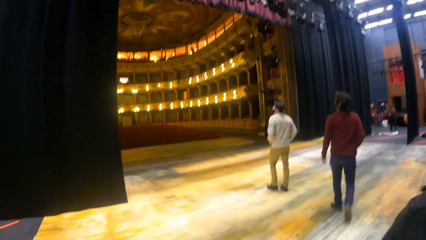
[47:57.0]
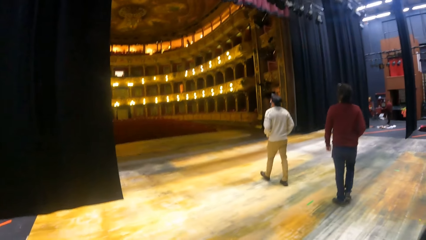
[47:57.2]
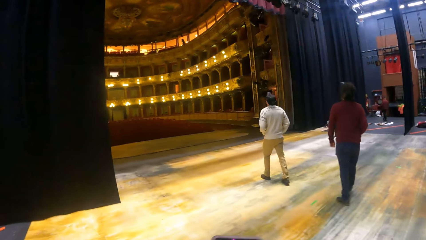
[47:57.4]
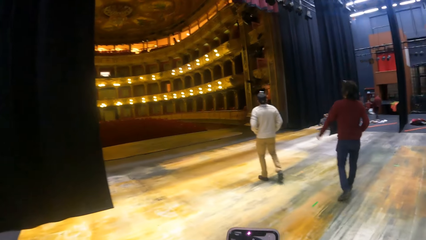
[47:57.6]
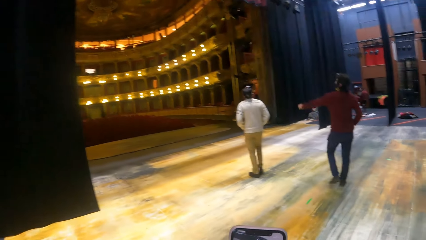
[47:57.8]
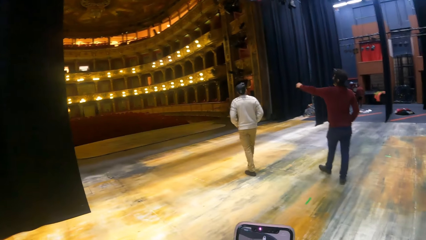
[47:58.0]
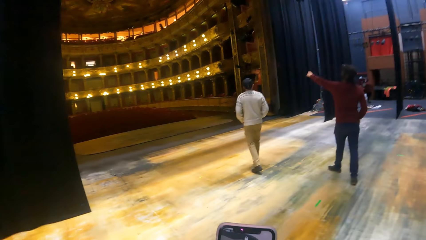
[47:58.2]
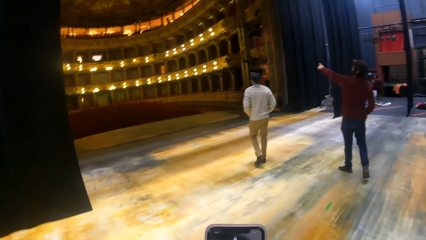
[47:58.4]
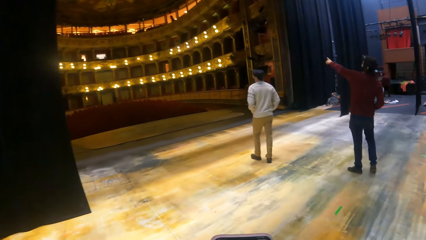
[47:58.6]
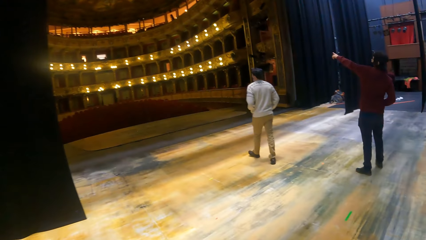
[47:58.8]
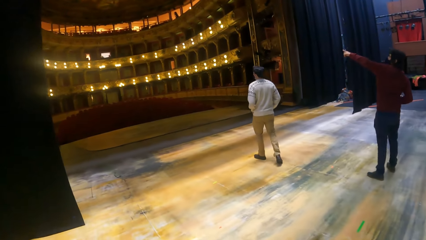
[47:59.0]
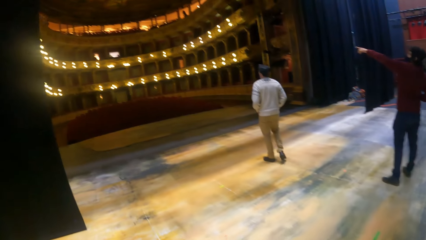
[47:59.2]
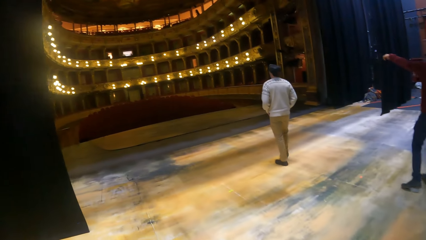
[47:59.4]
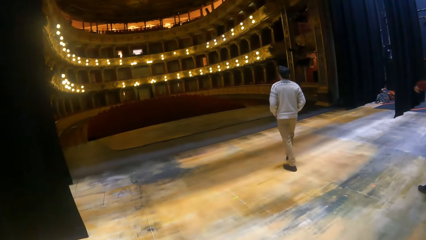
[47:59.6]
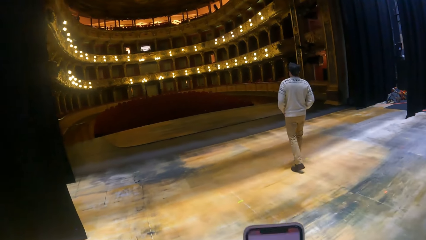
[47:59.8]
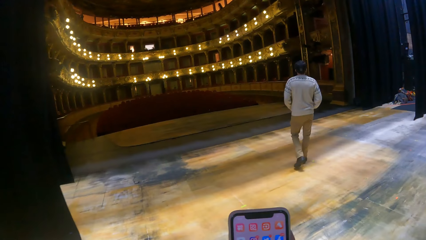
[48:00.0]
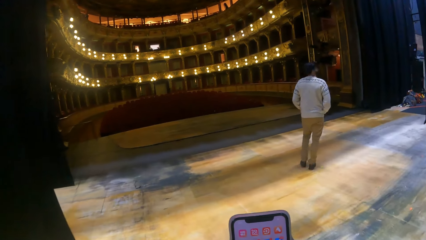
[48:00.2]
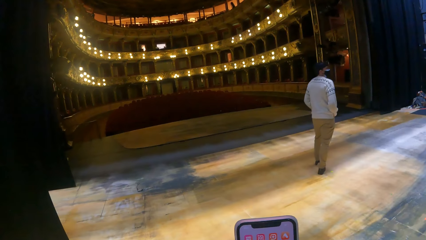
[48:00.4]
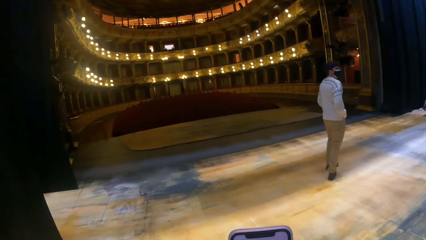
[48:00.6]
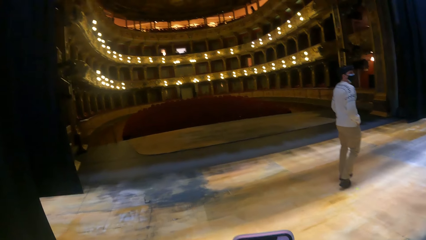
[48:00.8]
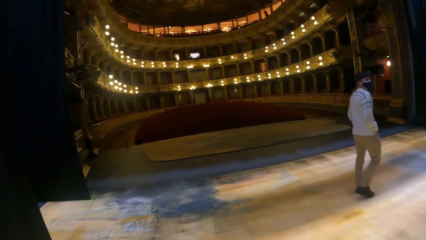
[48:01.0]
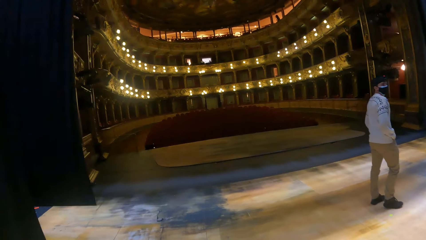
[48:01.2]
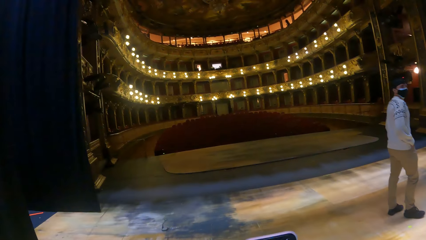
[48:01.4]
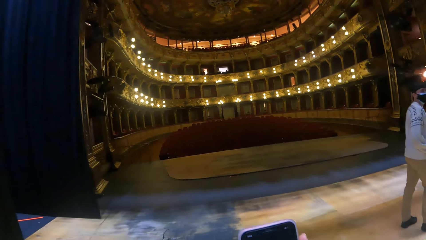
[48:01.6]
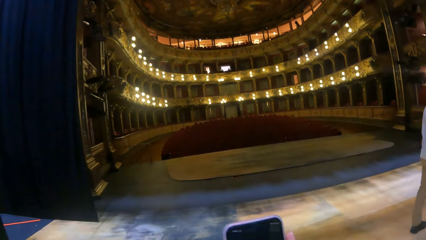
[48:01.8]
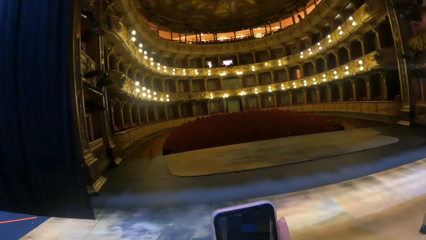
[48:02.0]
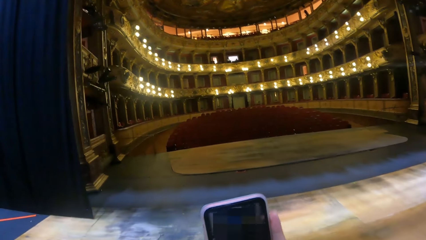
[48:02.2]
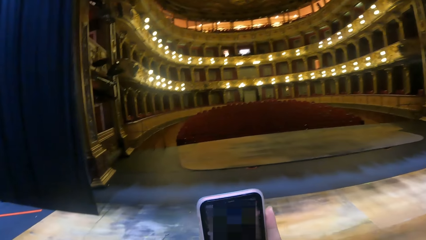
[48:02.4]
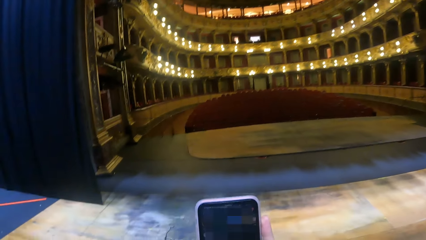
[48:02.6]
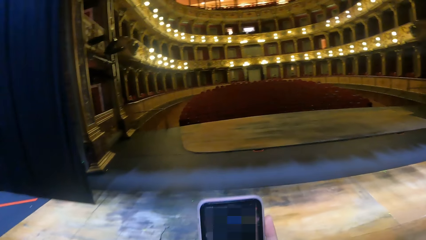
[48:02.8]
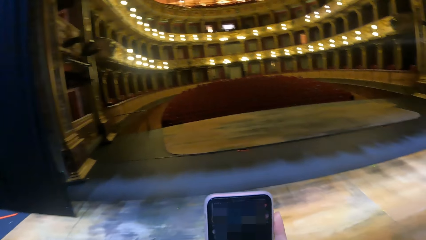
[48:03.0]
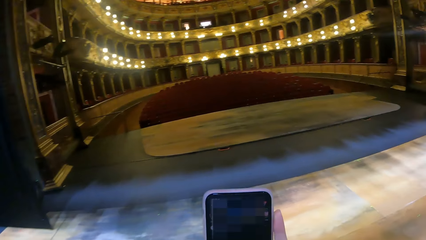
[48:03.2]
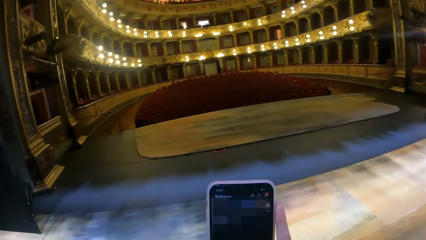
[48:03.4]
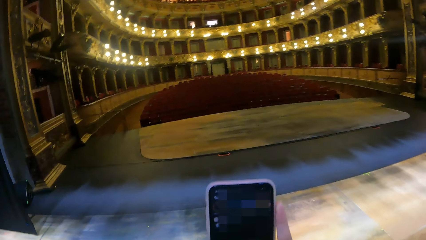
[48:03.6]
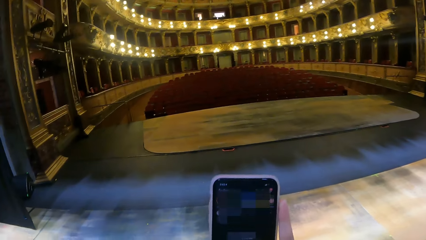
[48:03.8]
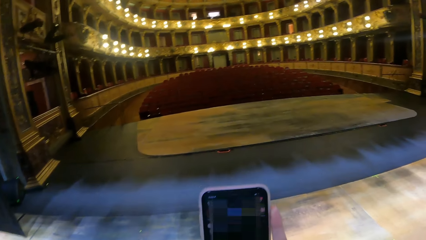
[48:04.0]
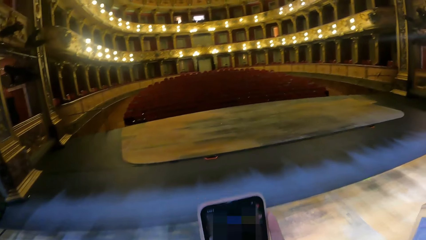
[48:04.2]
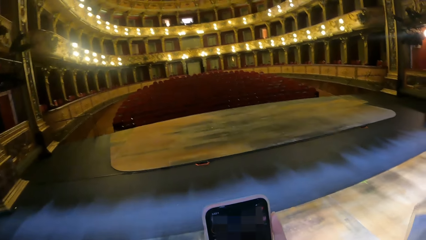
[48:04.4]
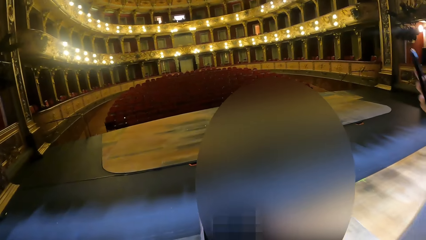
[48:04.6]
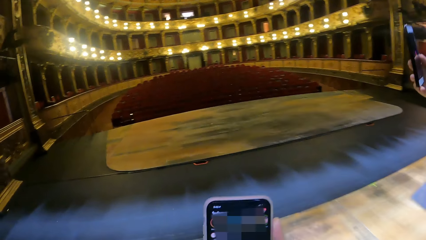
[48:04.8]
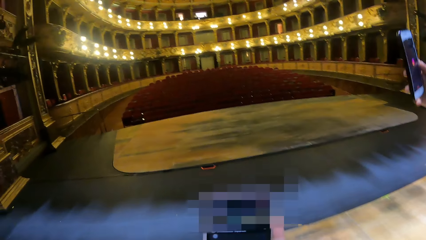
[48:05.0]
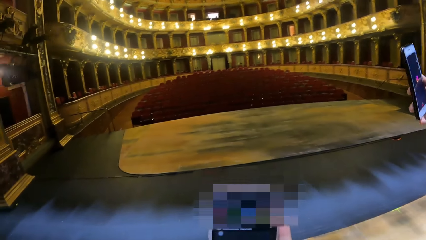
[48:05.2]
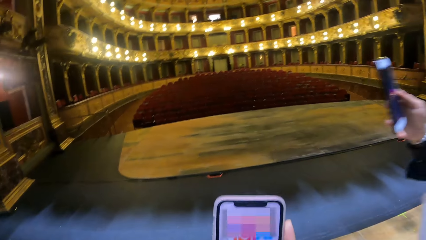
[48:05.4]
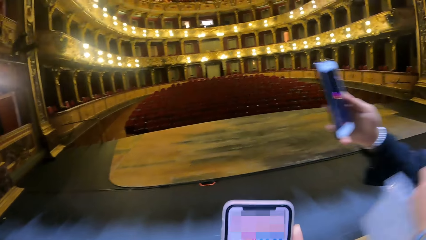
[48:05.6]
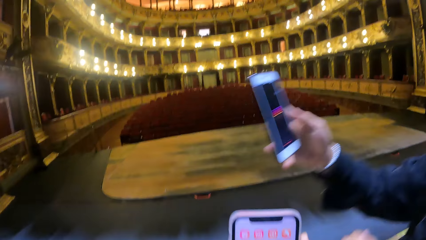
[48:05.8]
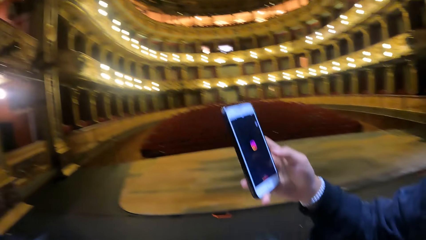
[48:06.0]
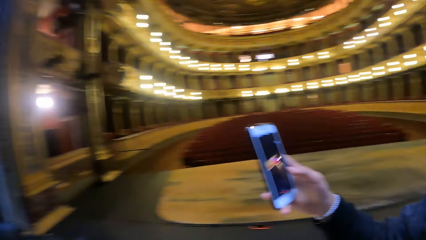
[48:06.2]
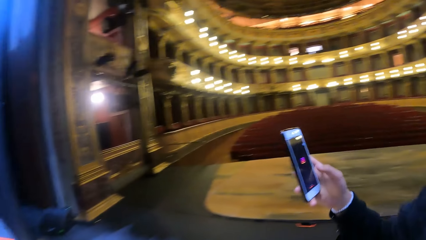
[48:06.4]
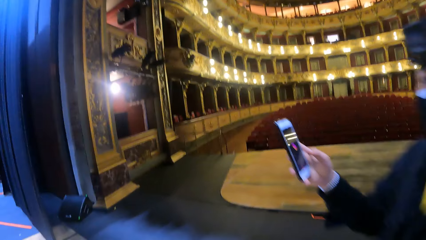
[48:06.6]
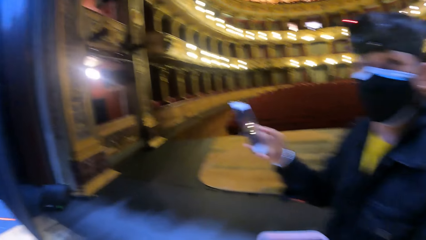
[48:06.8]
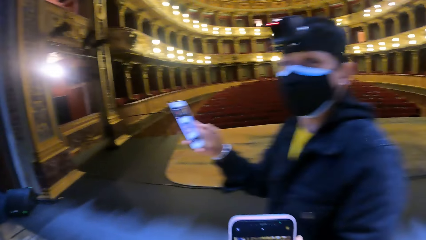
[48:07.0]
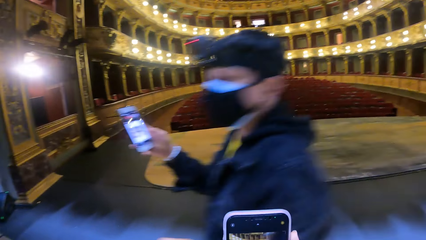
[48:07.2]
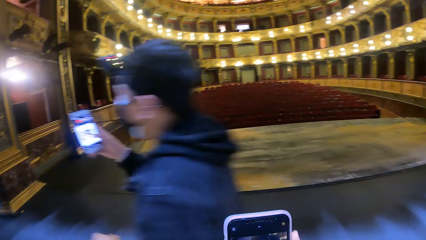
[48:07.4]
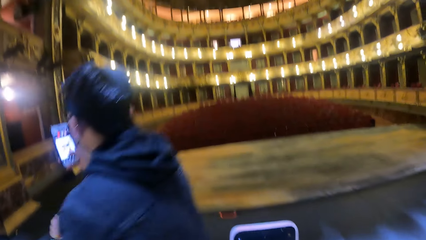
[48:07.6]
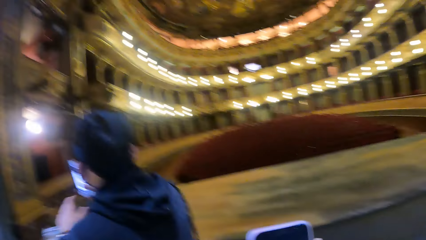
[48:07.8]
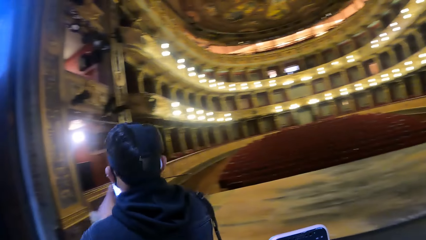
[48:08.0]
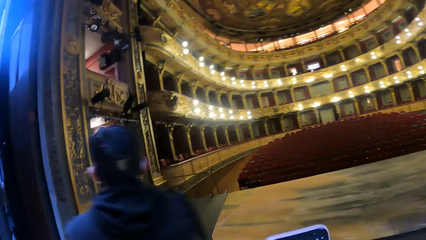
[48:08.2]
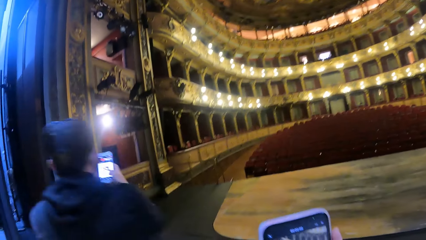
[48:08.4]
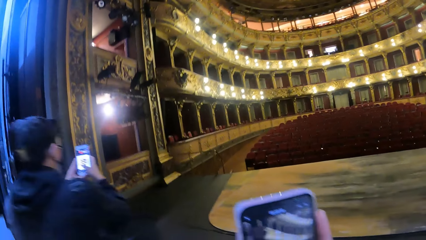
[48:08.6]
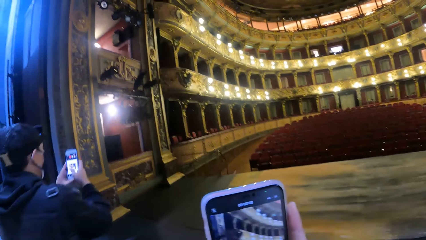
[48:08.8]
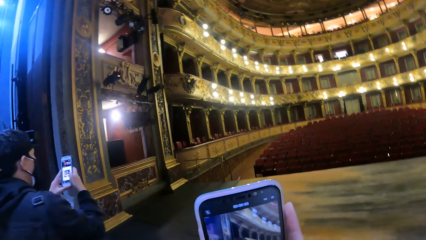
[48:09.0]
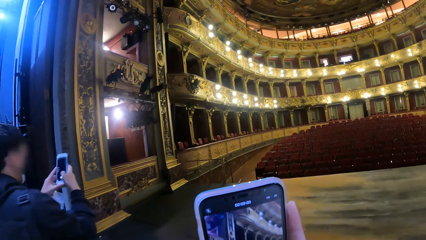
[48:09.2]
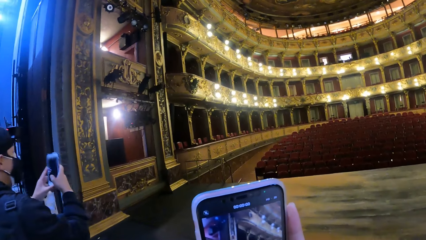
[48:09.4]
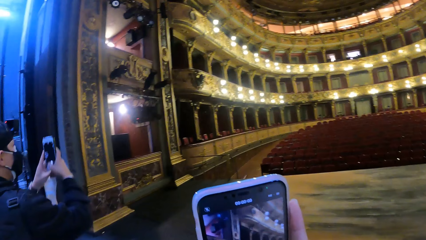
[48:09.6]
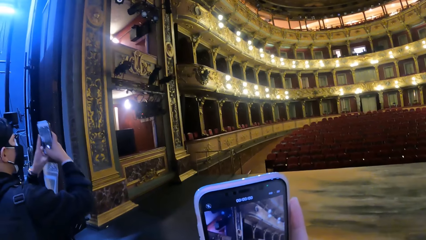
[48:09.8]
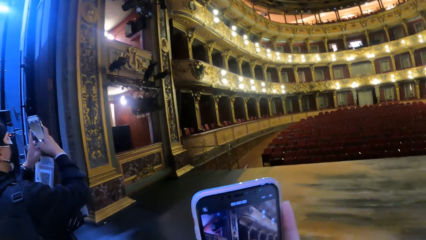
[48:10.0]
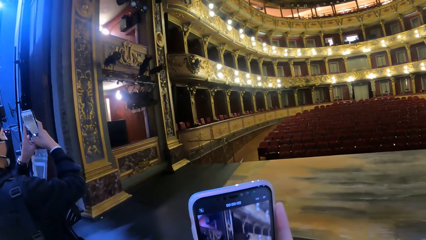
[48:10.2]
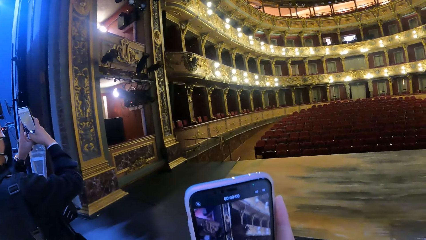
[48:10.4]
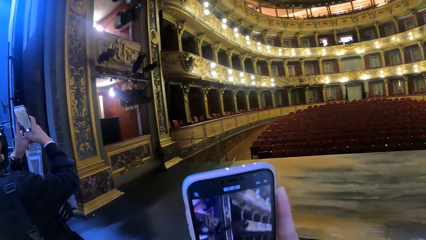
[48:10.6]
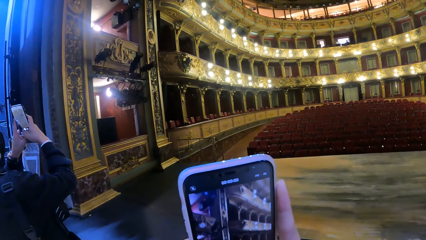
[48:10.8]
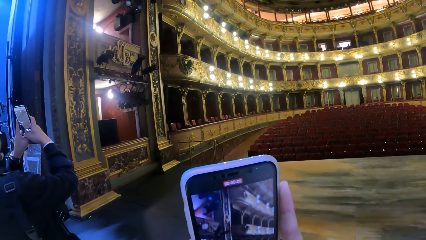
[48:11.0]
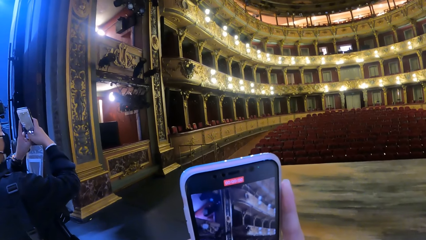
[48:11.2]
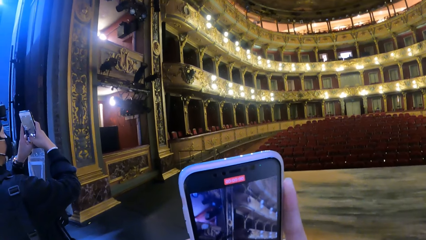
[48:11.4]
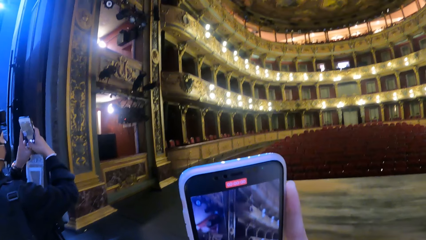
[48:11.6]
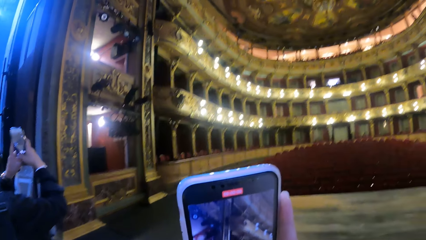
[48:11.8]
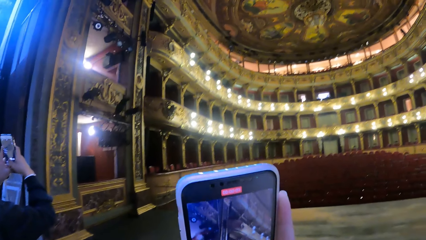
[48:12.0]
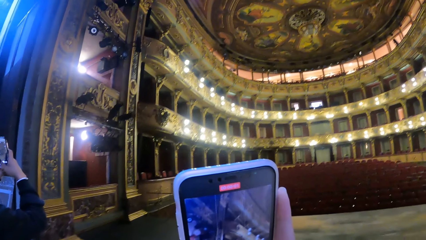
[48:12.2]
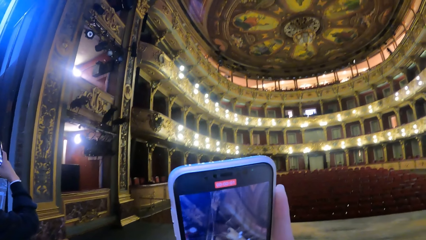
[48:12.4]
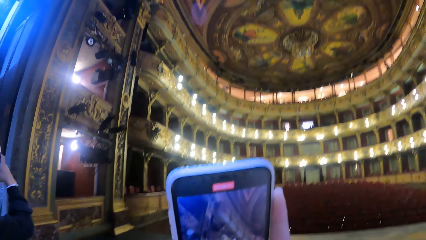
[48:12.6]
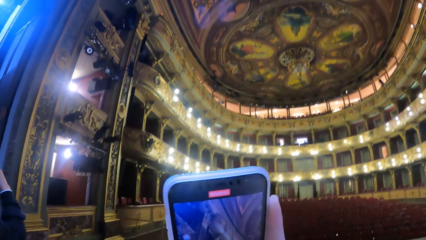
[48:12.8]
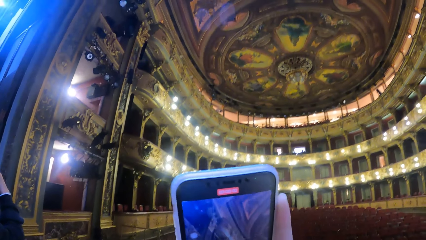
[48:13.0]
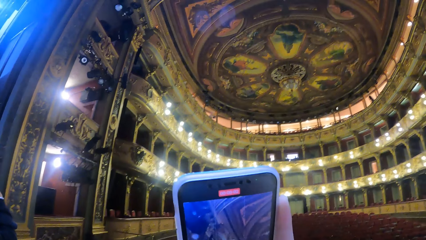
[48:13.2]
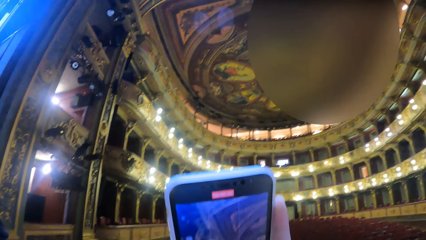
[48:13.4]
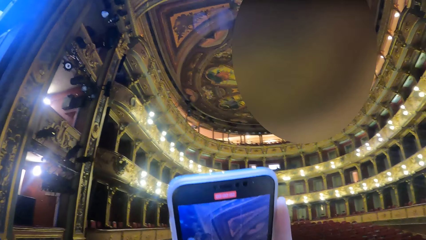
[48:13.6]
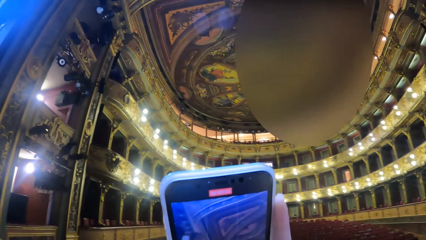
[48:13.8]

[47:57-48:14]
The camera wearer looks around. He holds a phone in his right hand. He operates the phone in his right hand. He walks around the hall. A man operates a phone in his right hand. The man holds the phone with both hands. The camera wearer records a video with the phone.
